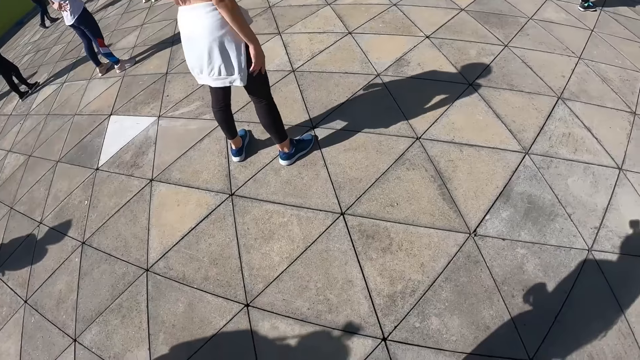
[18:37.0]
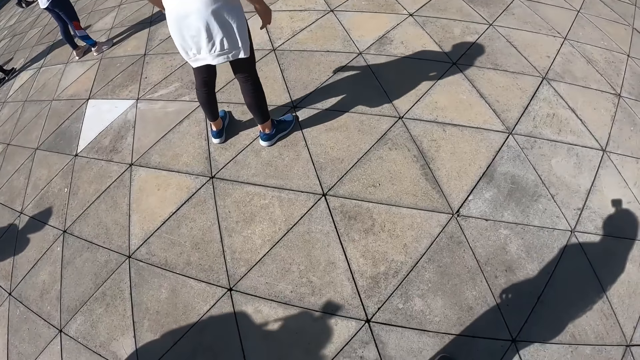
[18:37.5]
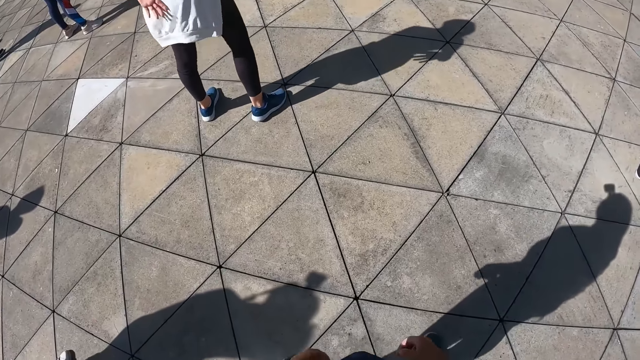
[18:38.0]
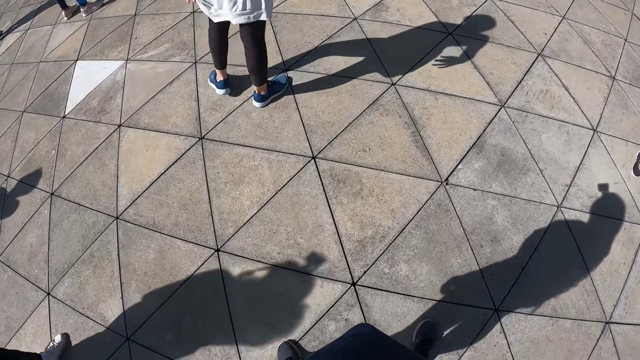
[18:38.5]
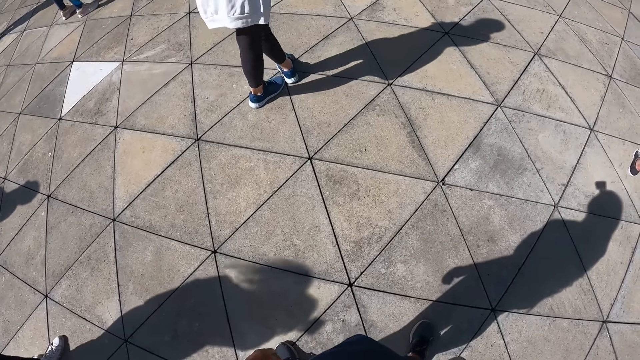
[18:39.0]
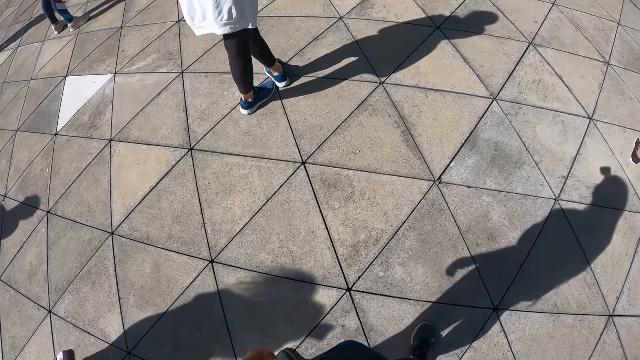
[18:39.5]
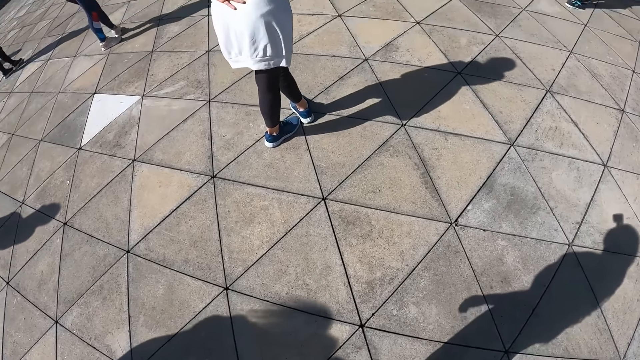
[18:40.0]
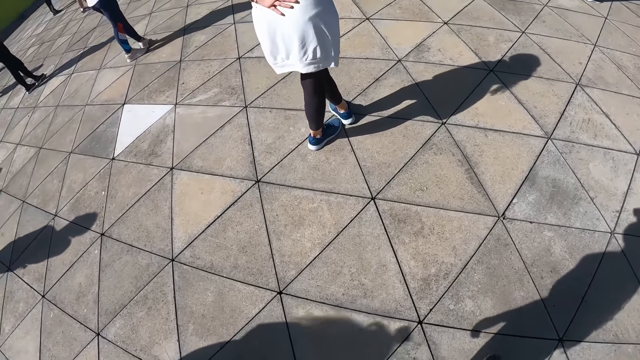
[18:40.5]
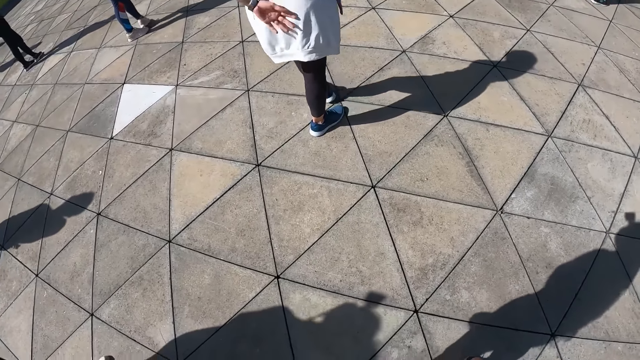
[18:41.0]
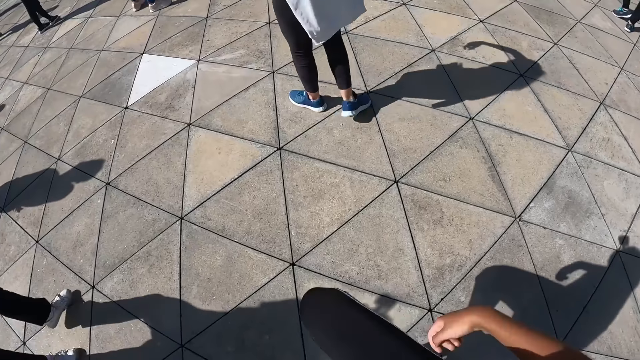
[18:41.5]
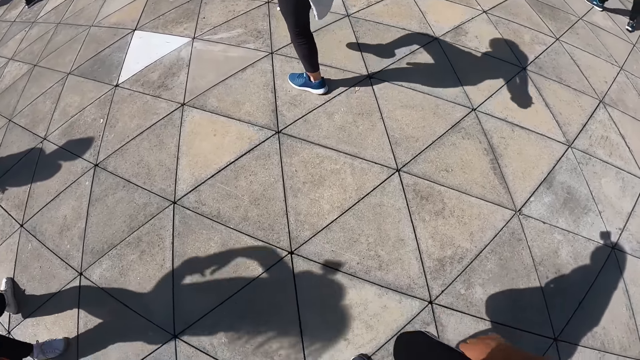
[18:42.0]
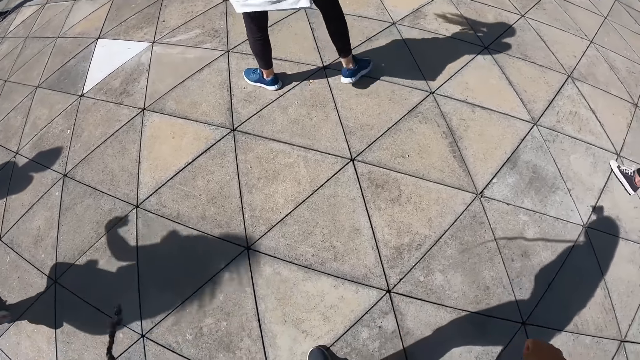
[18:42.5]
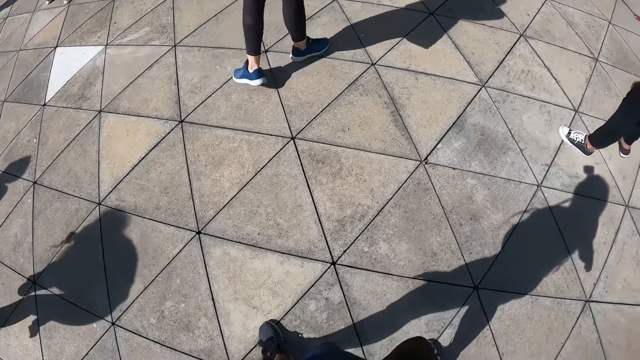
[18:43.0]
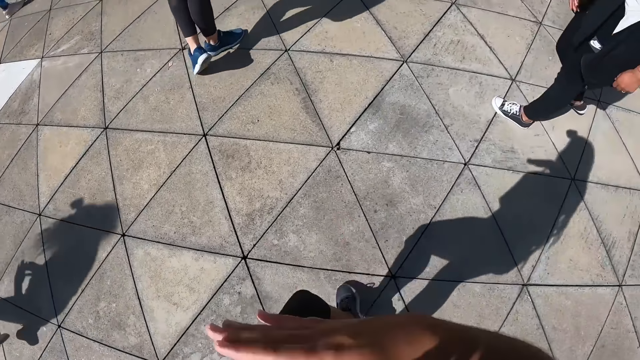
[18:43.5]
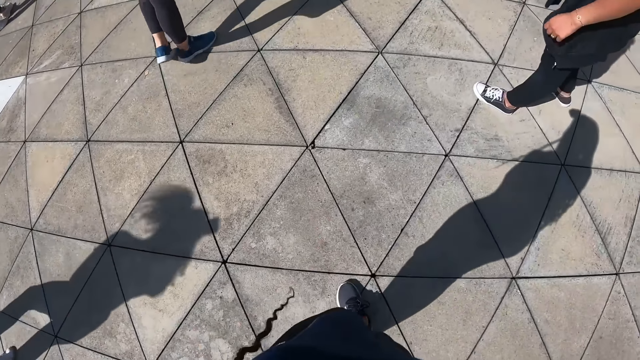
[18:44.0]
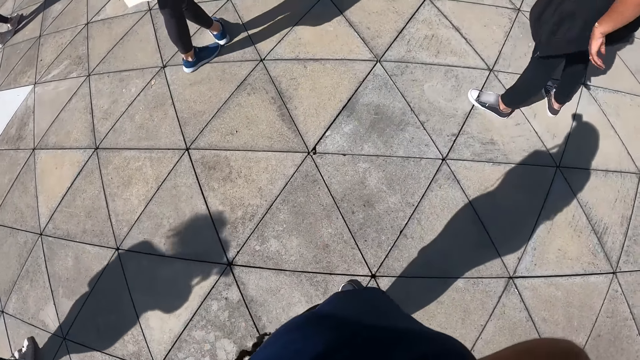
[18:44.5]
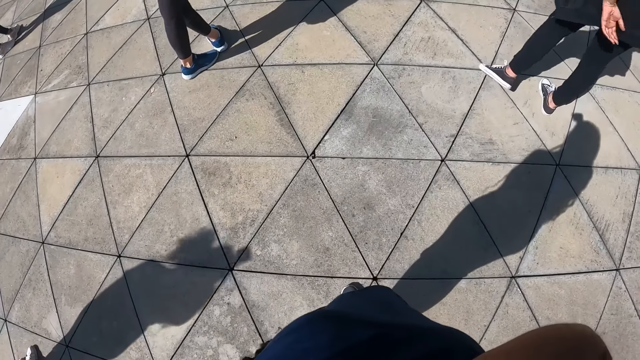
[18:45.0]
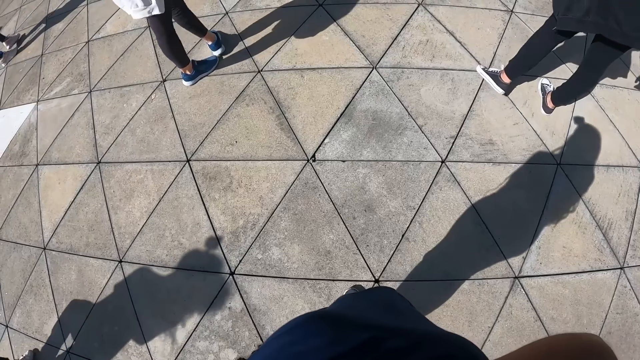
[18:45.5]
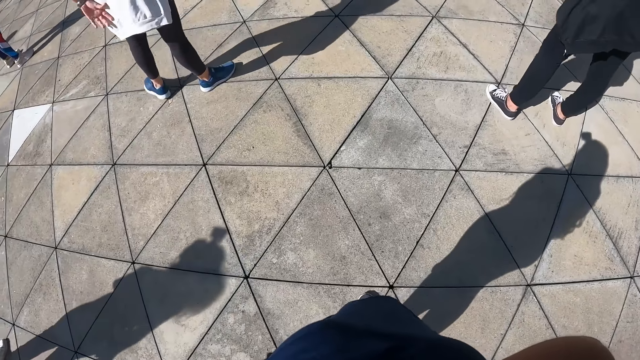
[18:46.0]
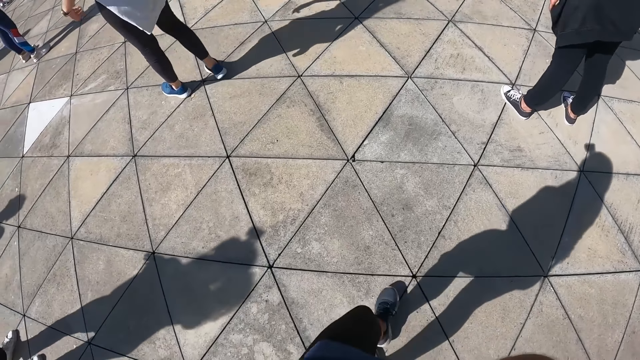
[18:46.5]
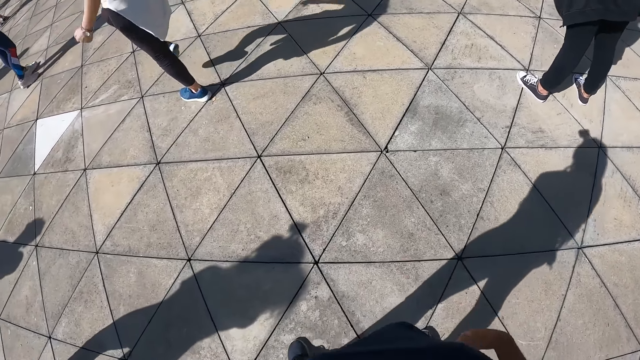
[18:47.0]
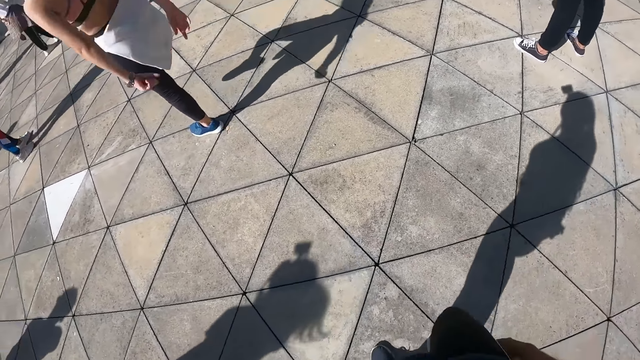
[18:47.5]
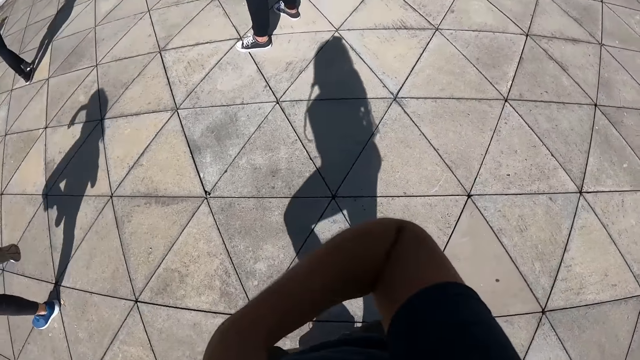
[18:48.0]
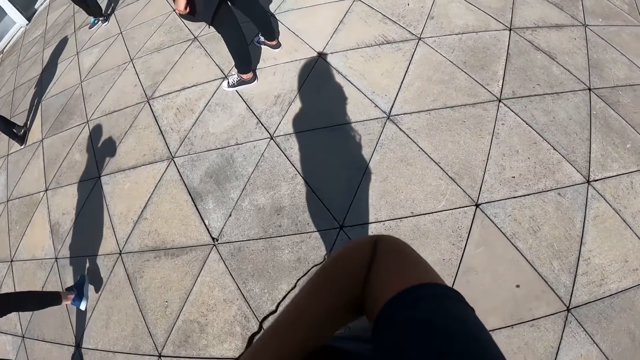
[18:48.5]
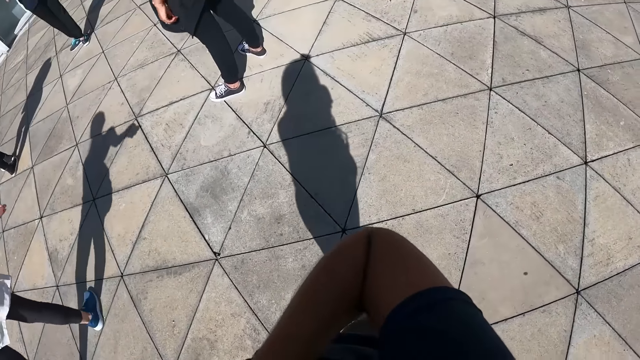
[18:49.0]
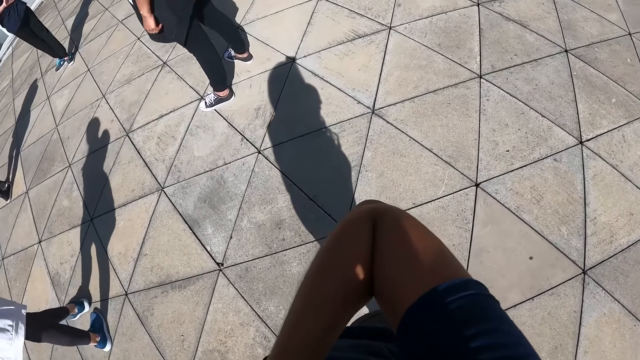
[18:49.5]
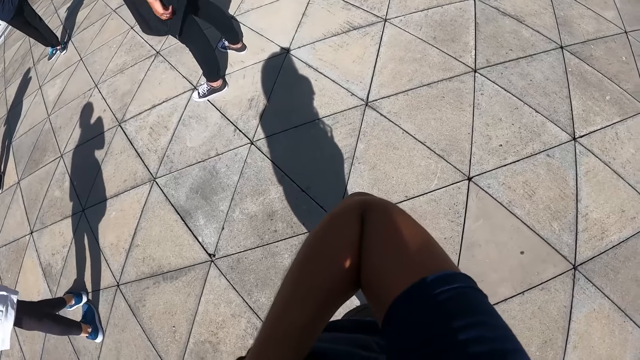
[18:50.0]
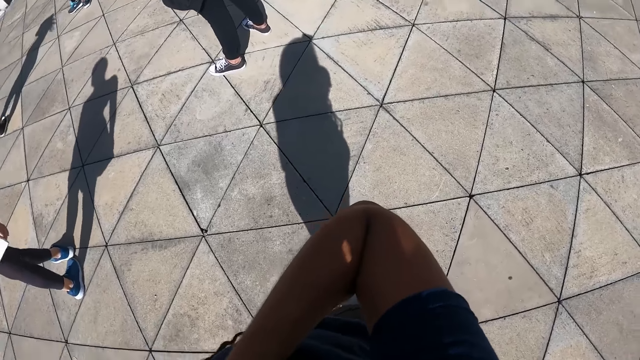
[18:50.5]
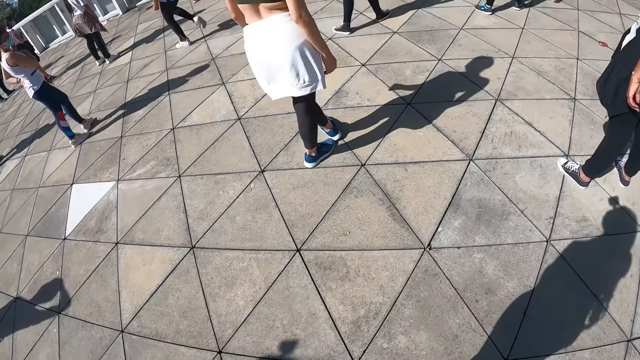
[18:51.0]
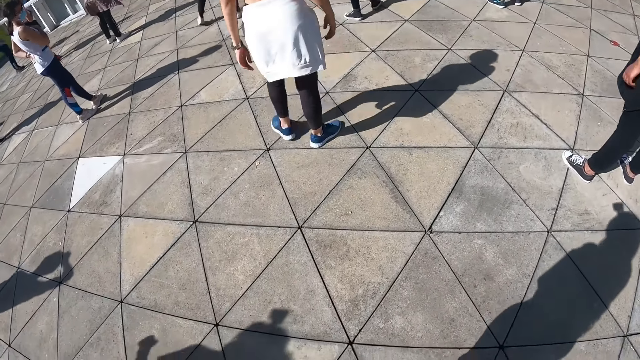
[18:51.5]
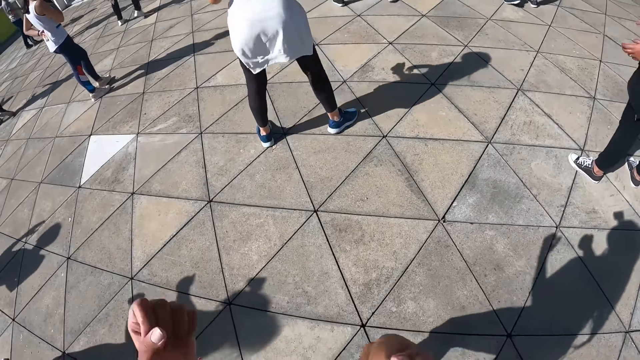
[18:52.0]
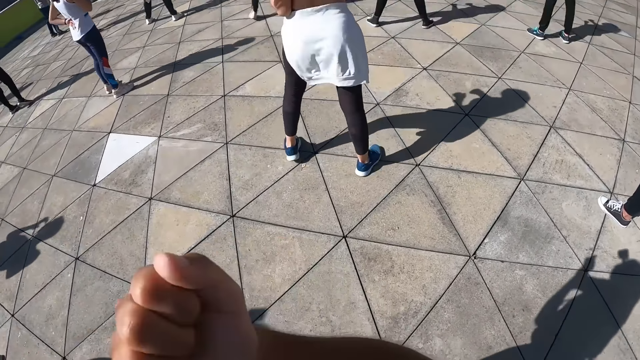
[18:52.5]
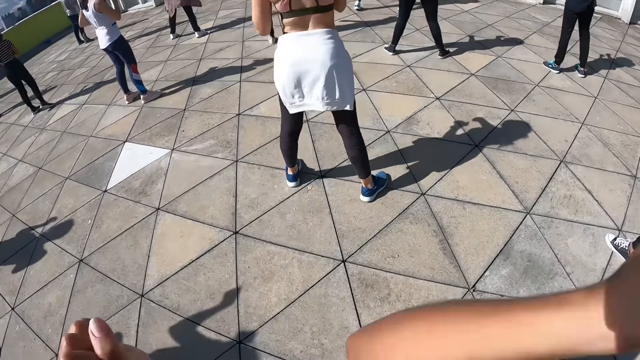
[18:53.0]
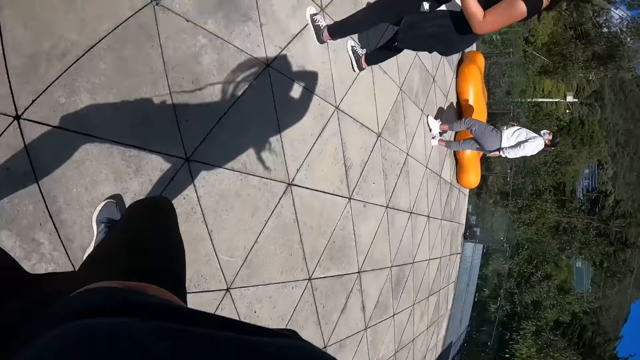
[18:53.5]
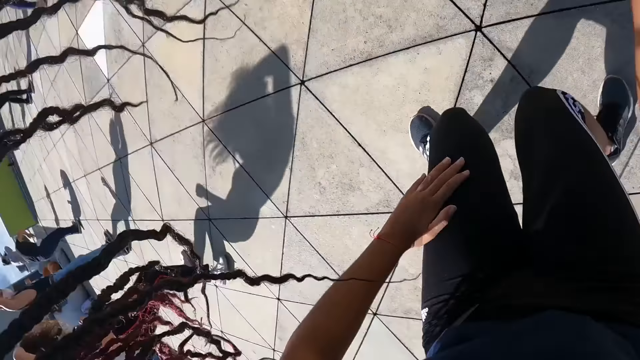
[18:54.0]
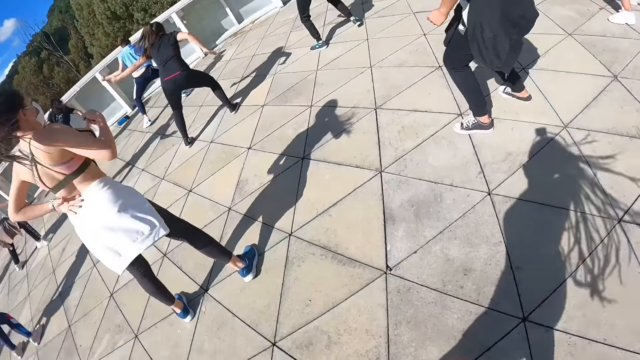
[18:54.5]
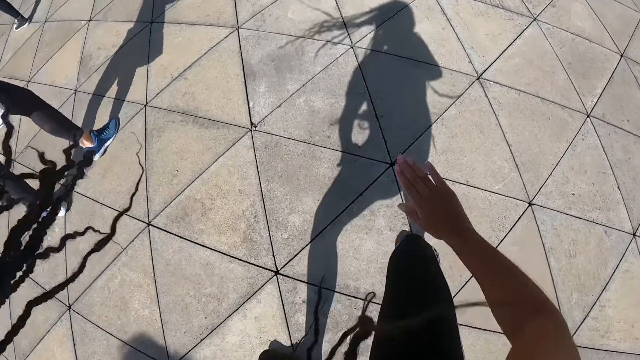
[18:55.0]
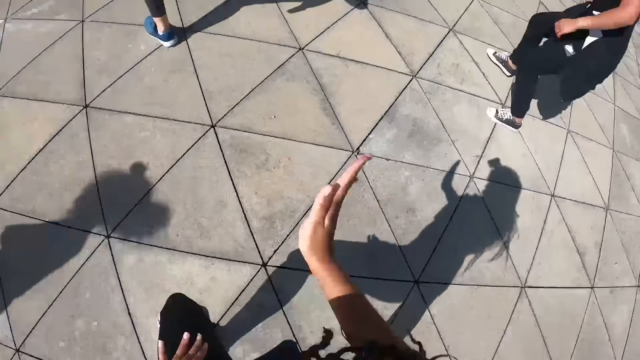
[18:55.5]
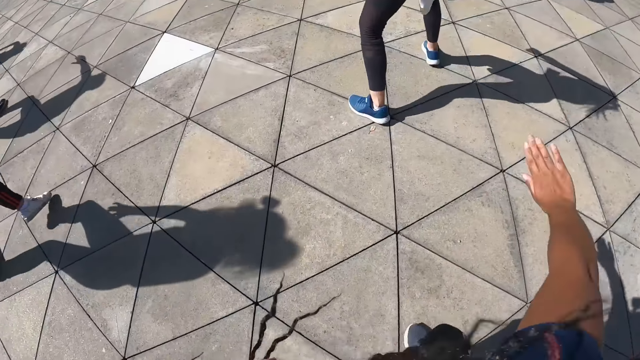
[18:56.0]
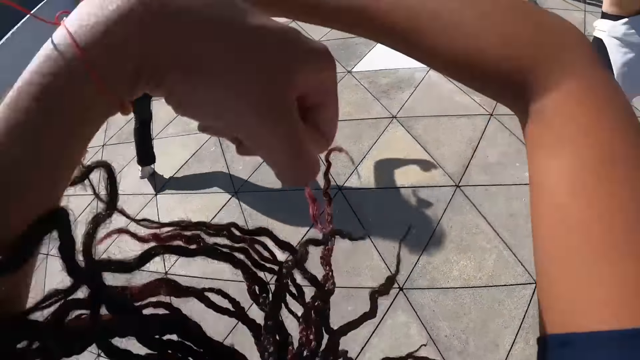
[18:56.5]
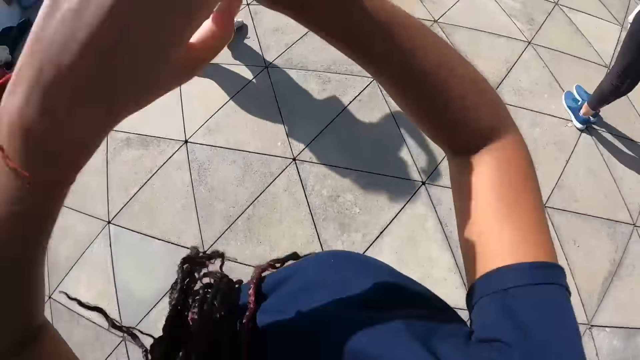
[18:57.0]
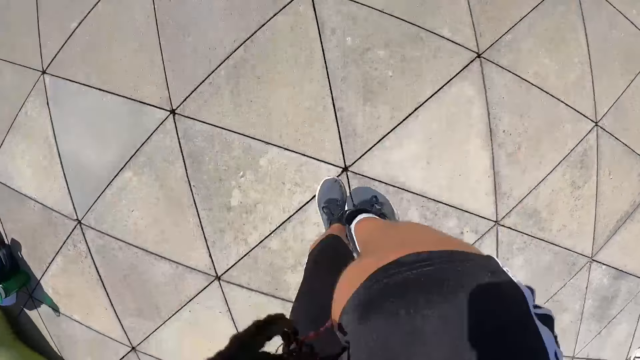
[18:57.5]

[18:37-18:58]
The camera wearer dances with the group of people in the dance centre. She makes dance moves in the compound. She dances with the group of people in the dance centre.
